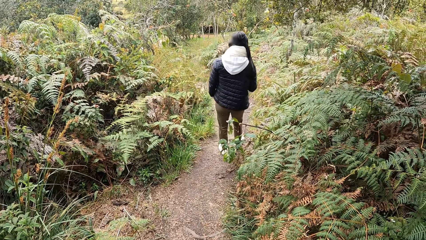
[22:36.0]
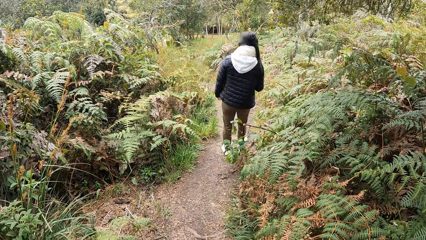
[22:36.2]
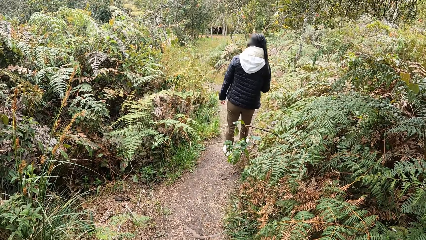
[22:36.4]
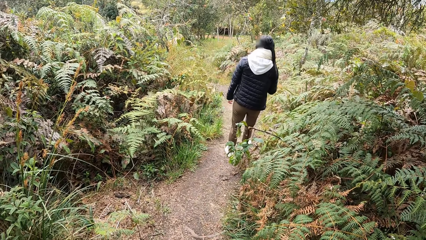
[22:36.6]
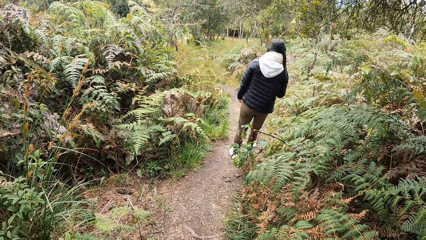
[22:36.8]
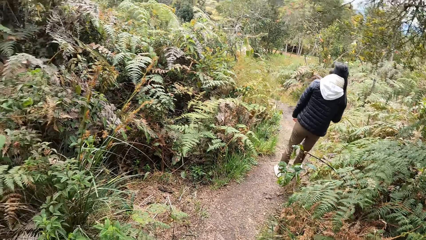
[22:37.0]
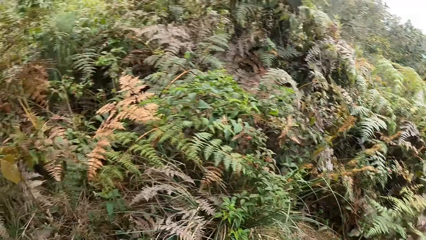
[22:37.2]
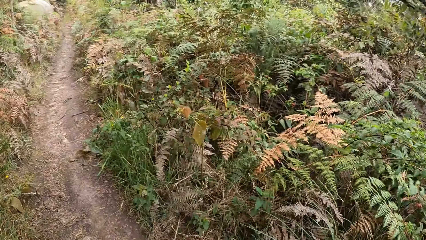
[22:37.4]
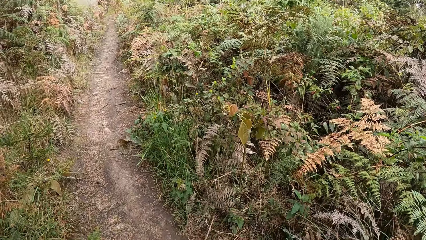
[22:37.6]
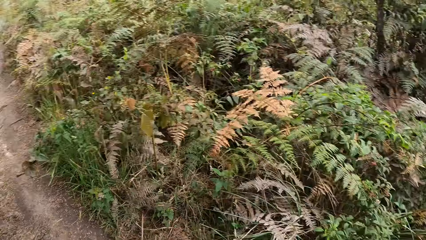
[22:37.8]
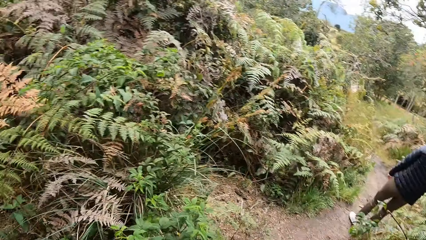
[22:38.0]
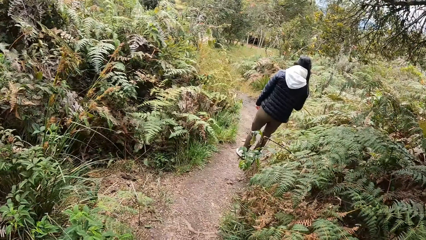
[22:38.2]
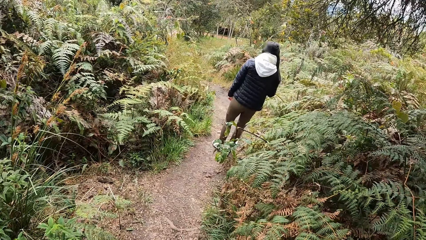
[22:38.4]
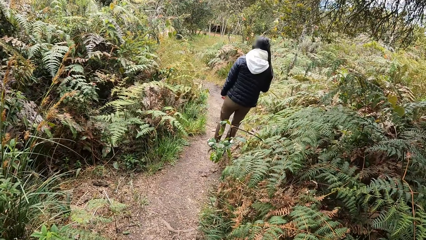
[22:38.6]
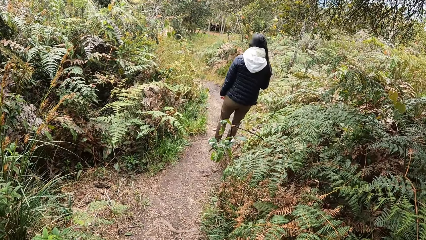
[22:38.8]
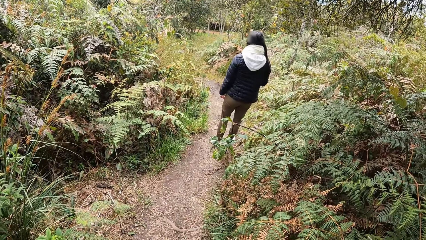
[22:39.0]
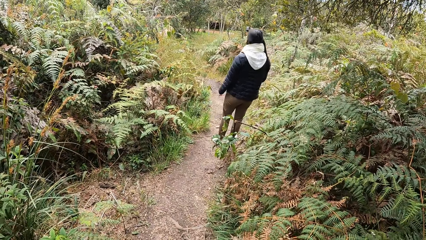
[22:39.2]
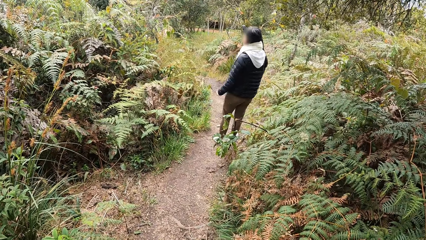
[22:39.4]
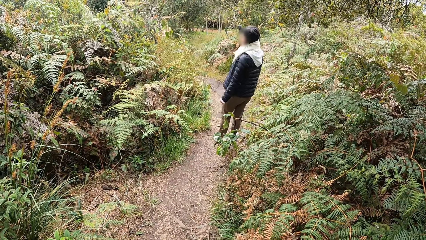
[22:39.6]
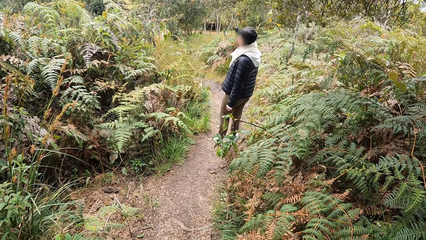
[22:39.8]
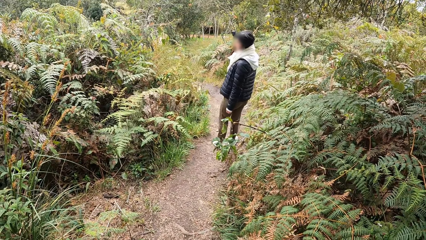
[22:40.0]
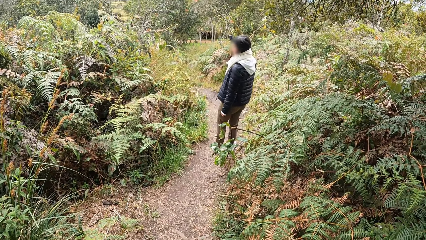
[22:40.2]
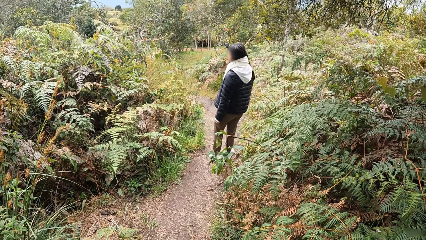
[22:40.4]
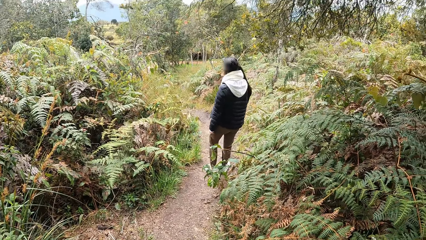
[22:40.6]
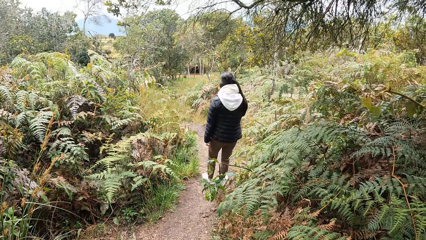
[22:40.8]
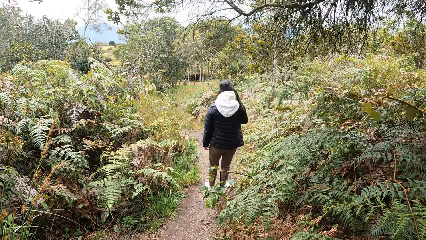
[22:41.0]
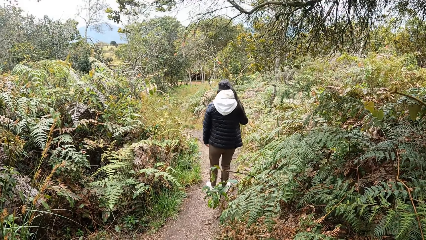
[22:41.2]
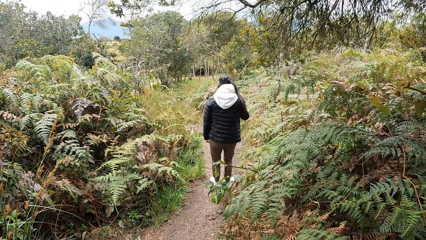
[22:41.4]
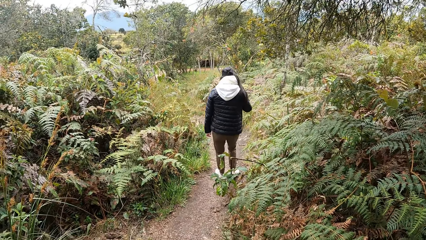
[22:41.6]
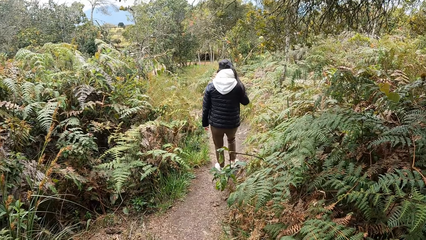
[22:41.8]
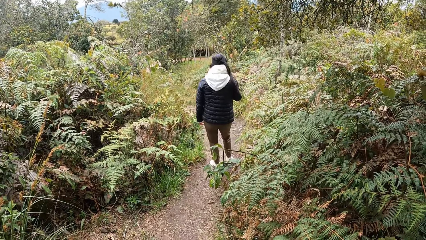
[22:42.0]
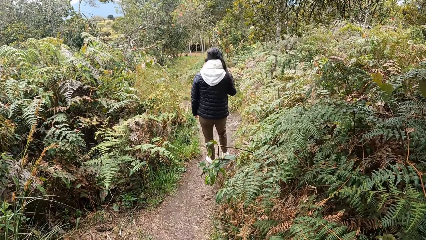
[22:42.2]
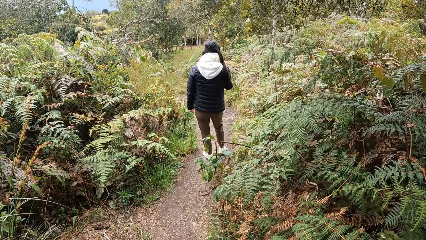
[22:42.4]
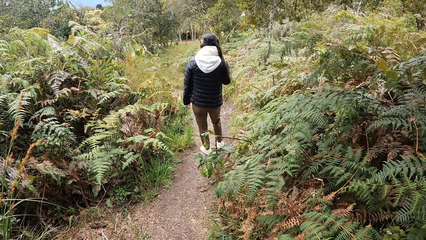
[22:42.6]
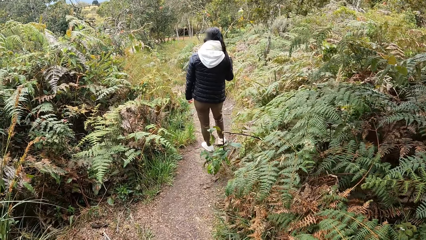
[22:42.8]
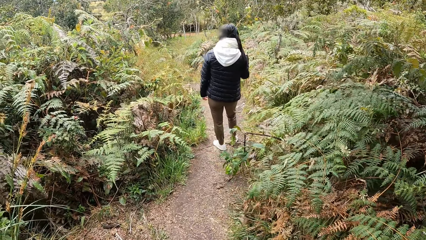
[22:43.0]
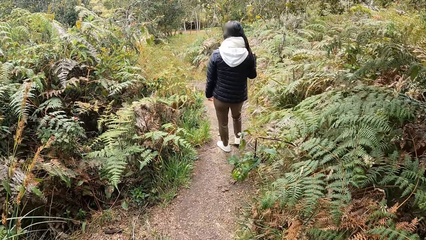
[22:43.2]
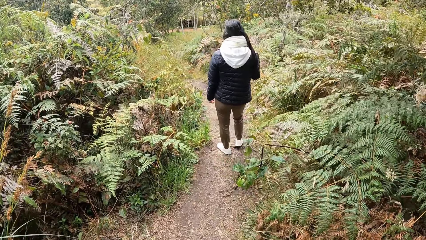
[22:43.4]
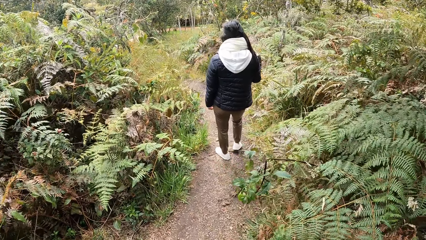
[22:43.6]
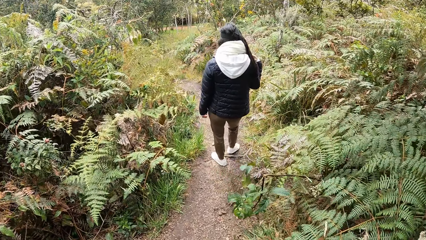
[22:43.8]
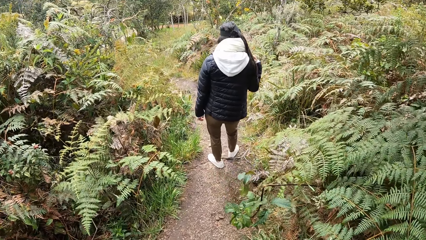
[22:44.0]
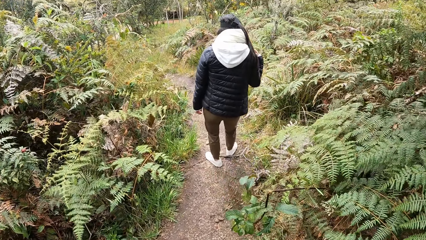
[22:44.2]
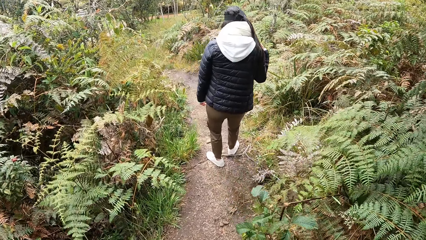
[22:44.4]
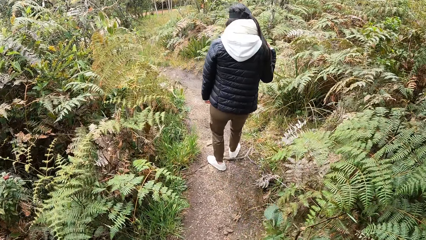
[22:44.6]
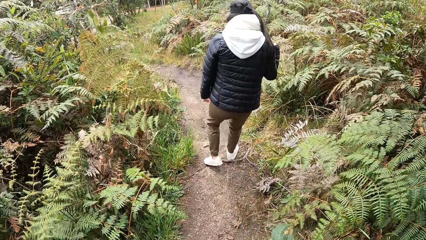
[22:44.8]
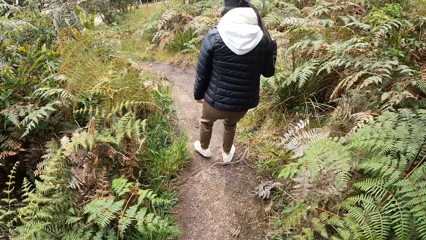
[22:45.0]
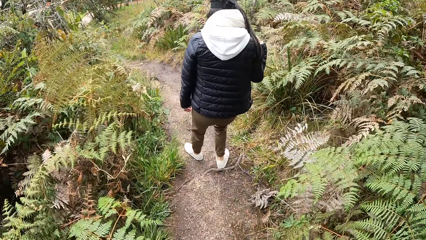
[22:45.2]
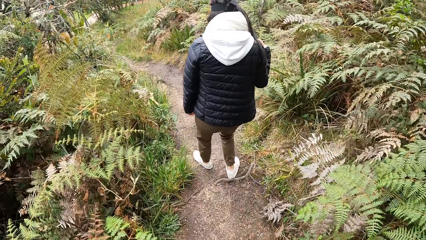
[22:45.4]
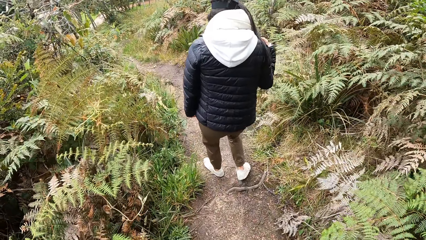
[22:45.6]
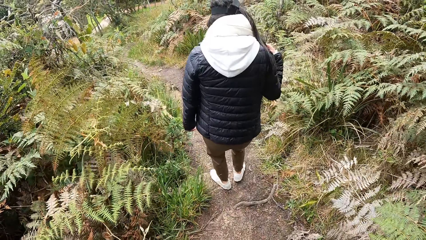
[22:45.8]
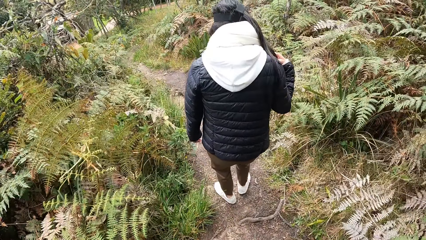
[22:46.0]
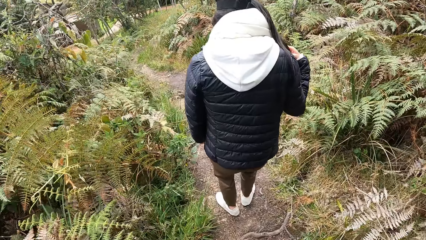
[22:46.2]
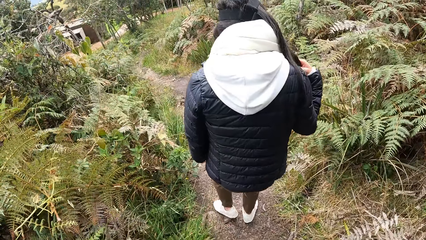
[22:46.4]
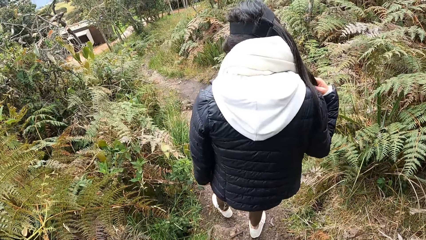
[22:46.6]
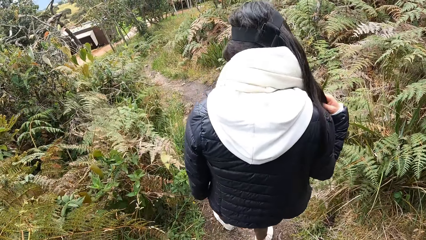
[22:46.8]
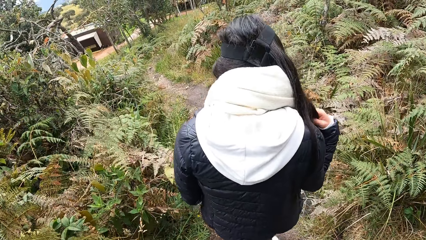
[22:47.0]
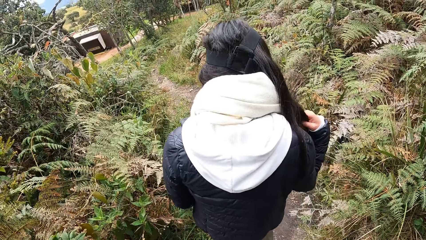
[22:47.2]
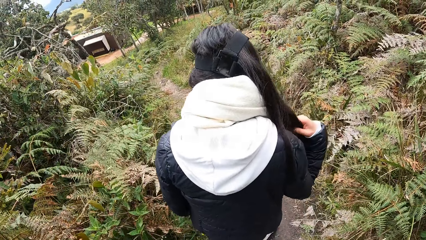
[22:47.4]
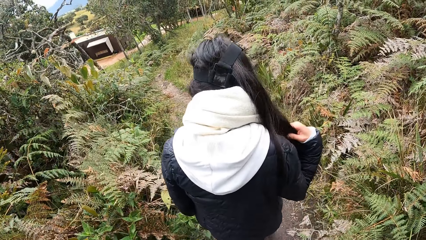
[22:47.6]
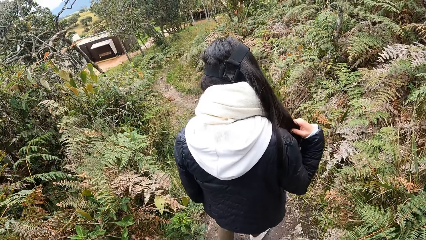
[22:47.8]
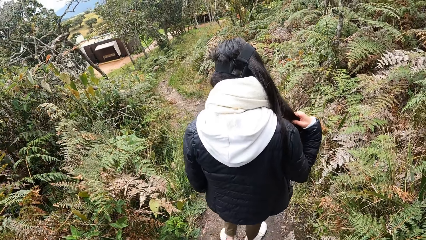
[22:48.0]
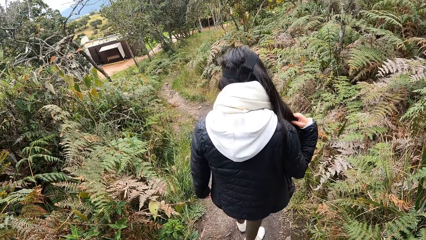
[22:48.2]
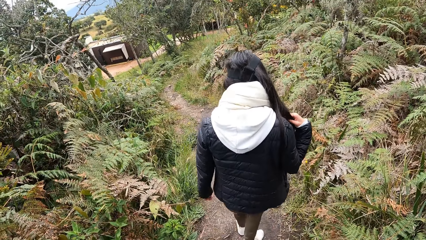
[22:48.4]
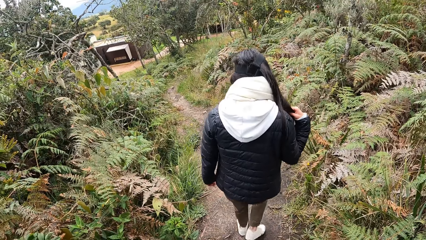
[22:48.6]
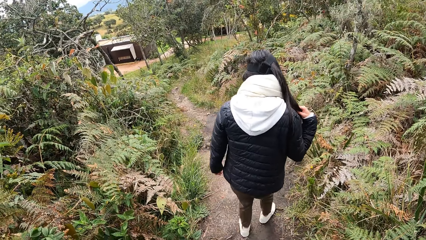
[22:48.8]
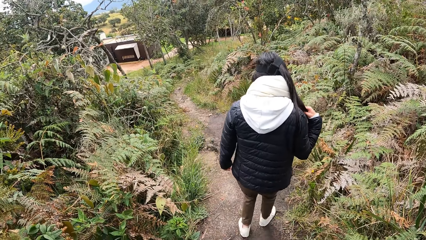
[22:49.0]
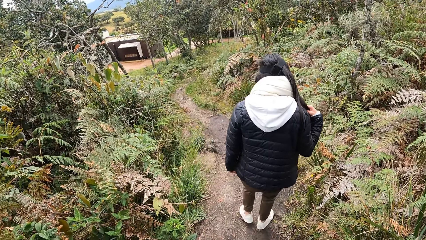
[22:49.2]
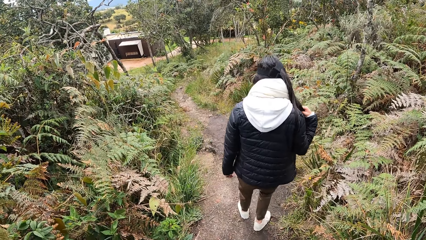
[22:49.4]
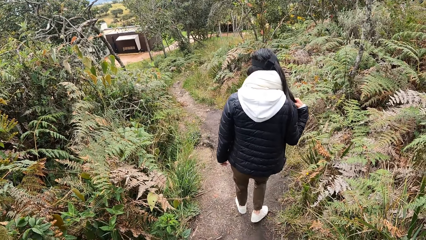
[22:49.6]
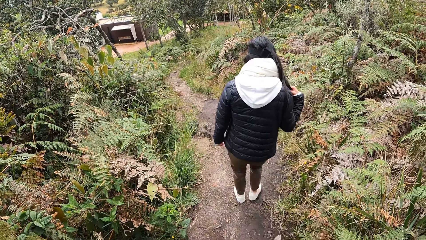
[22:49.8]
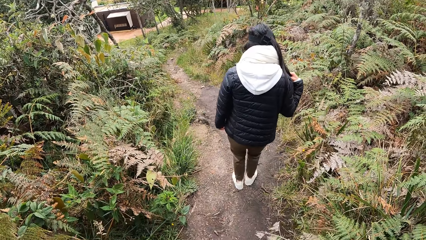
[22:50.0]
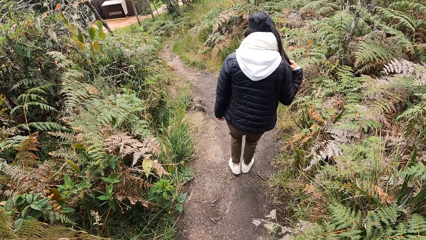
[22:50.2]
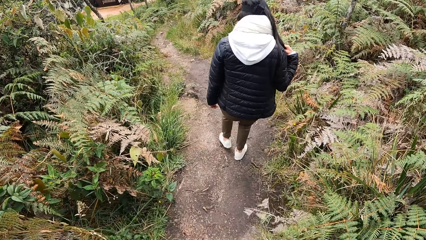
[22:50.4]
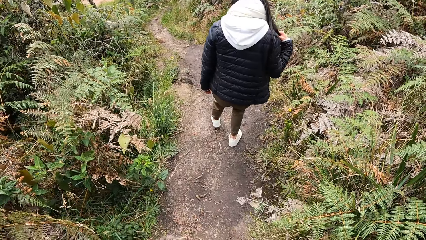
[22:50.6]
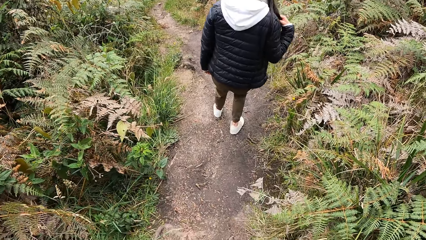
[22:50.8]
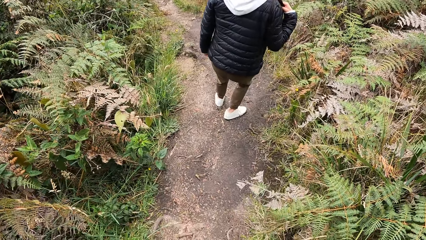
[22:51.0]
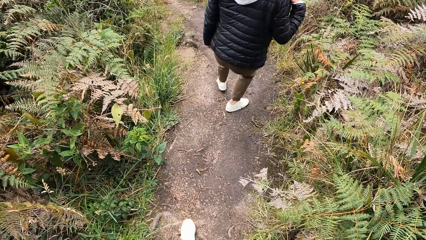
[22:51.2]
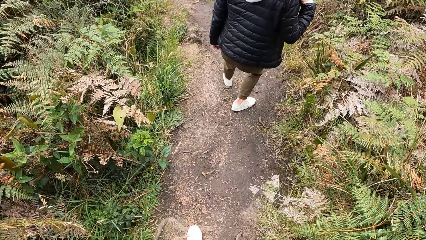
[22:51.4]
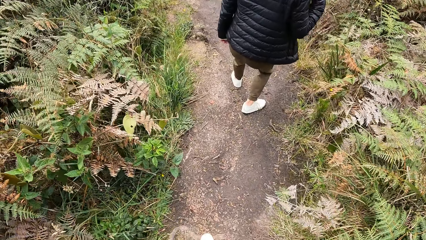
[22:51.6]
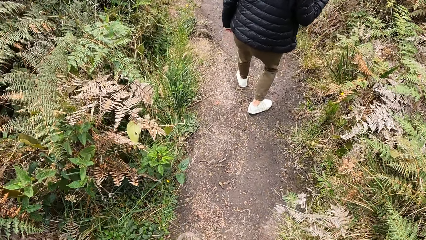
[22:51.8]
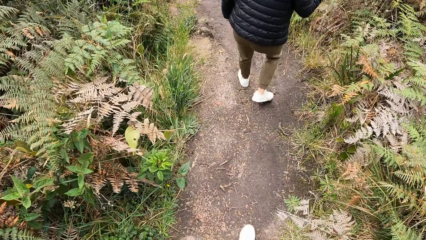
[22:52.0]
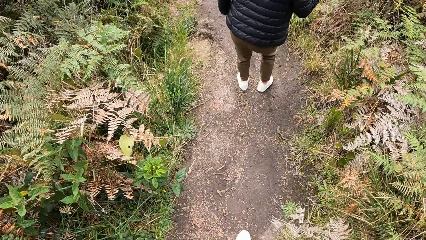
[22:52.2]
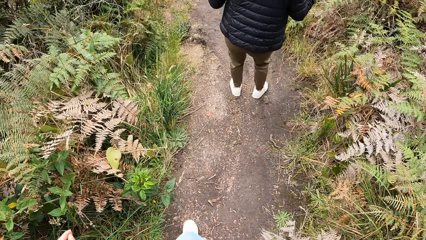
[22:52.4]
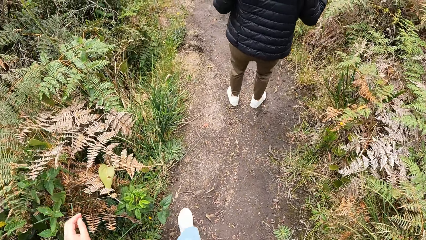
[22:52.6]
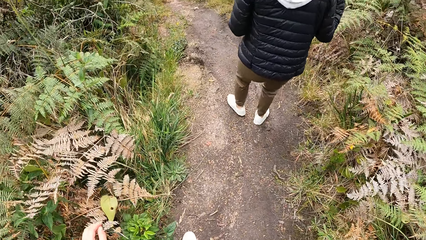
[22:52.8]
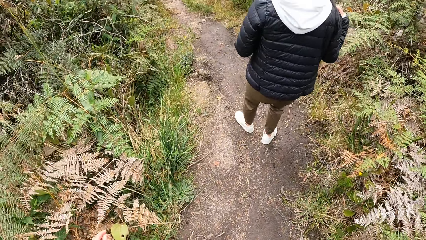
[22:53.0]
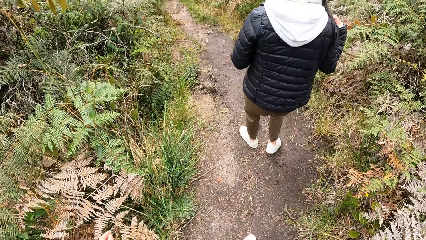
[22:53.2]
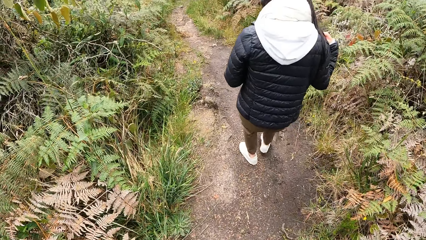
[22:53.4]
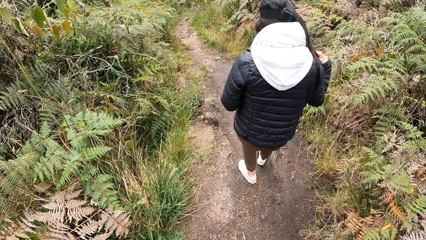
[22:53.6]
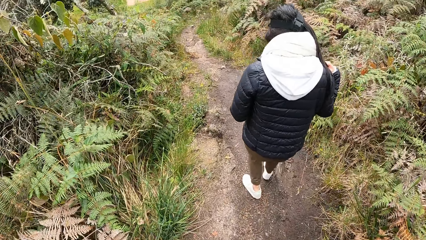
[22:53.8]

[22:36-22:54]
The camera wearer looks around. They talk to a person. They walk around.
